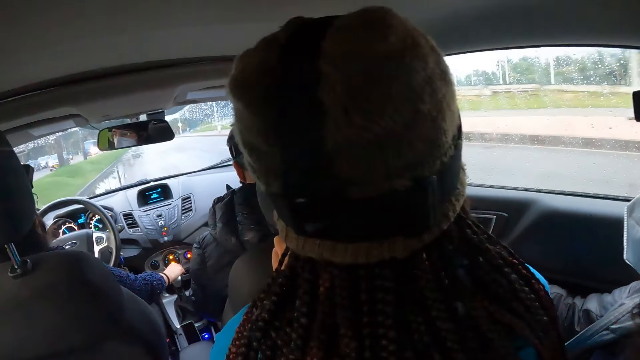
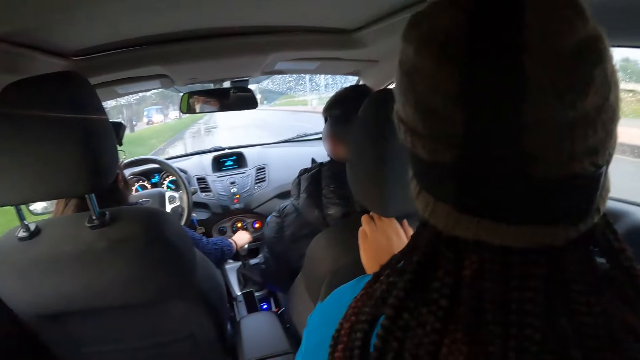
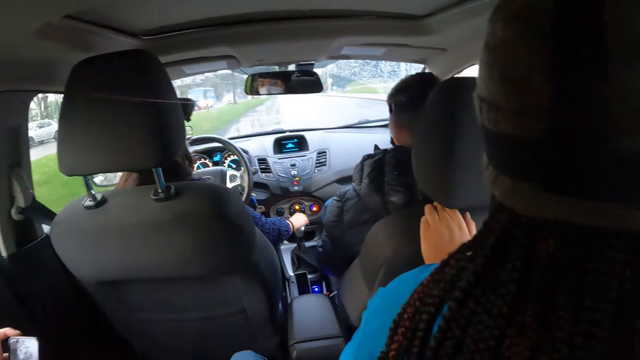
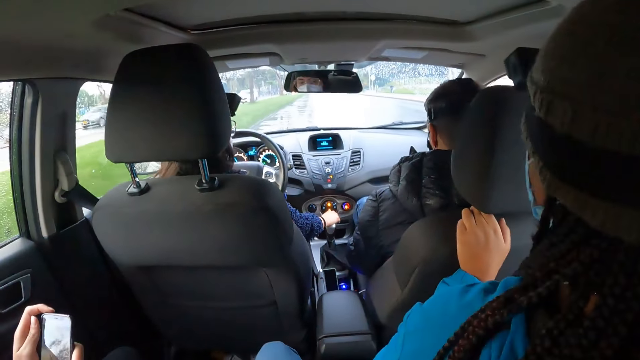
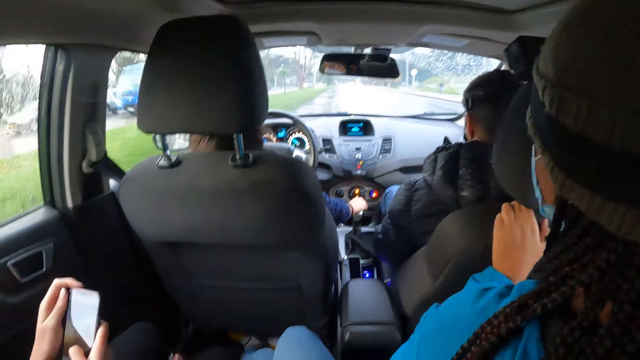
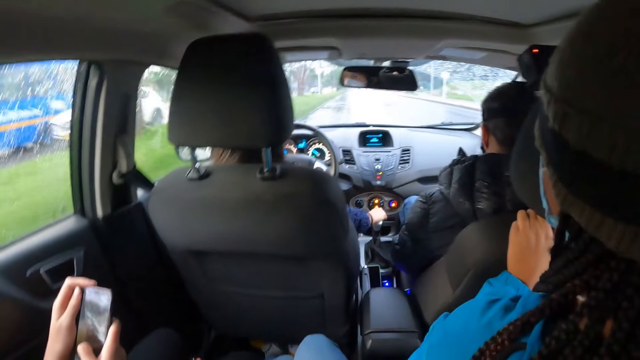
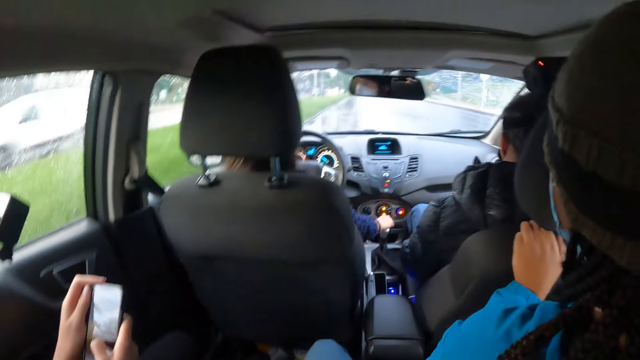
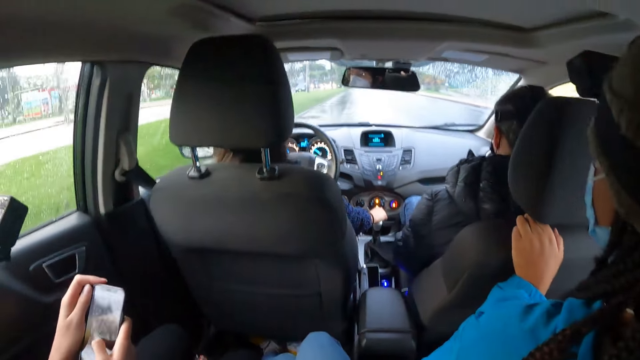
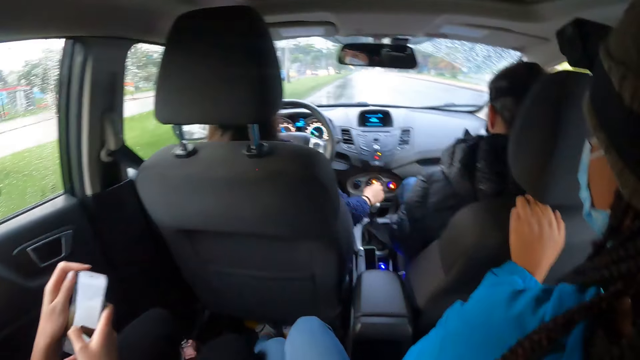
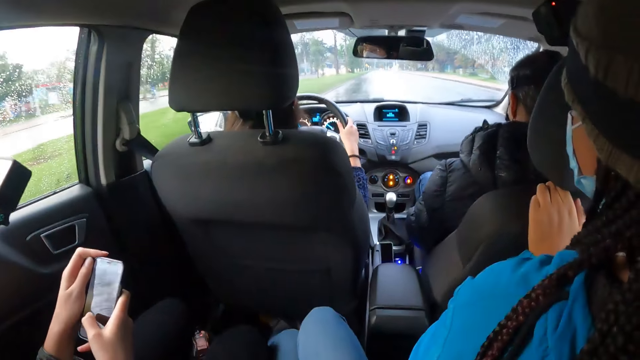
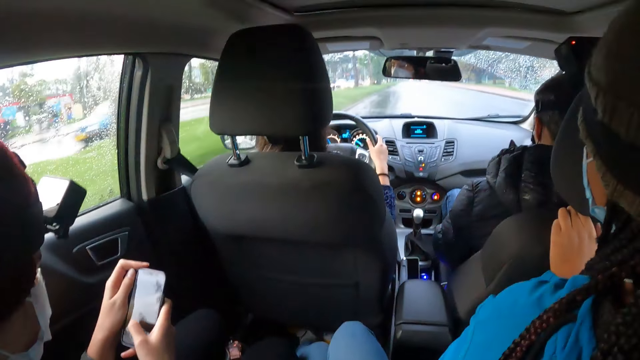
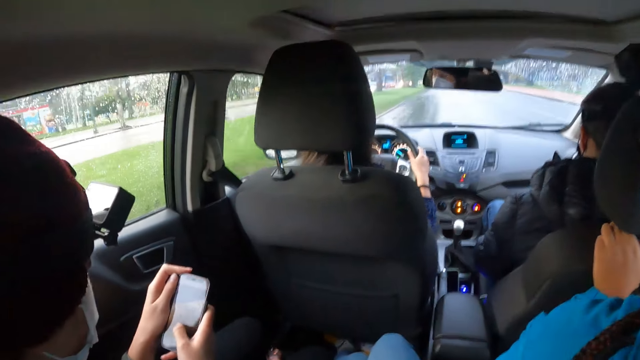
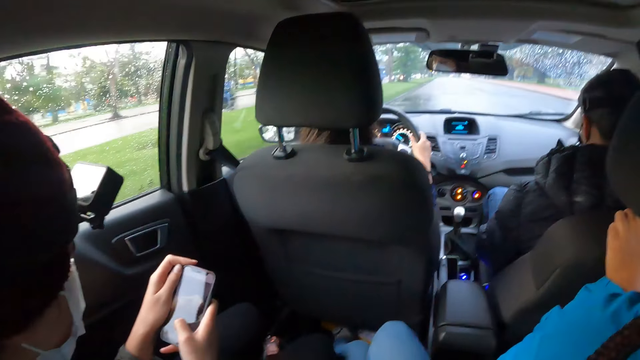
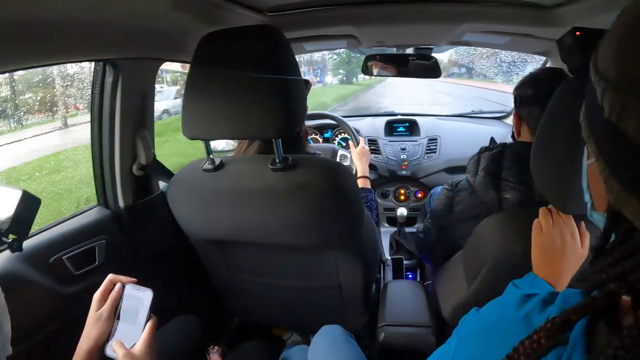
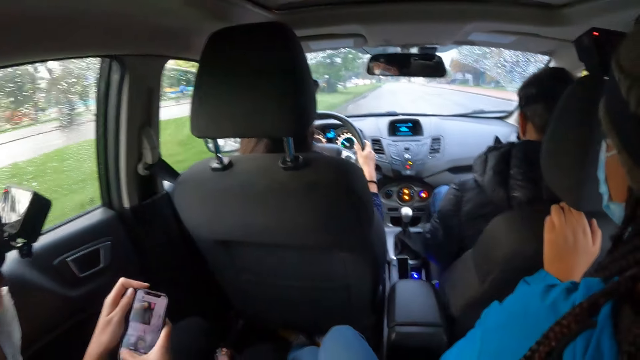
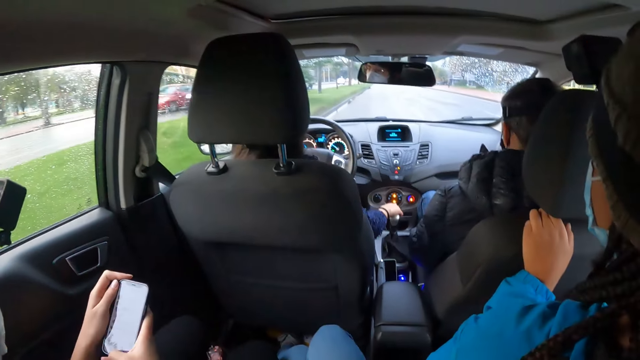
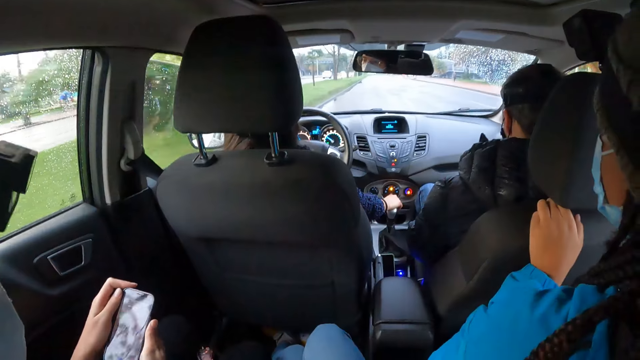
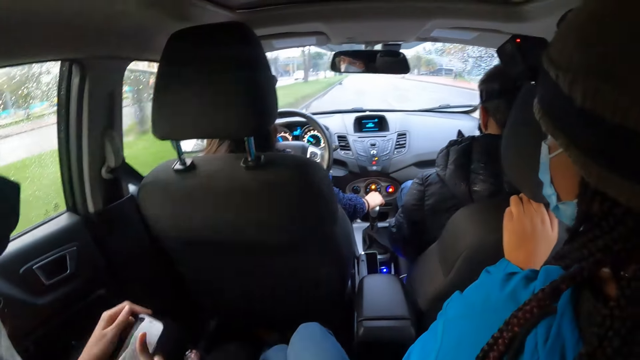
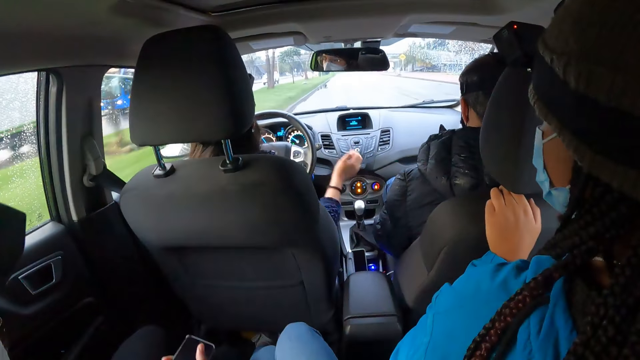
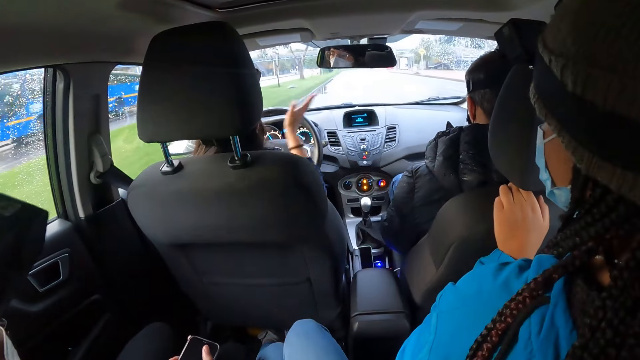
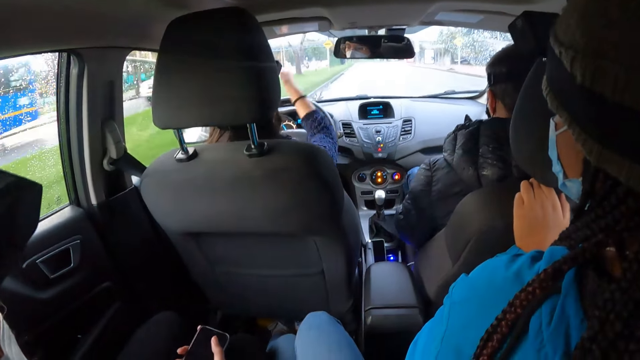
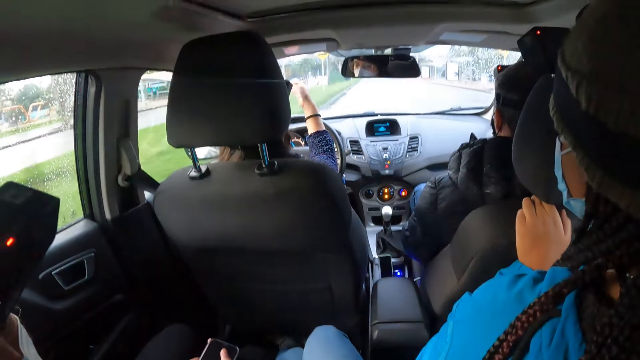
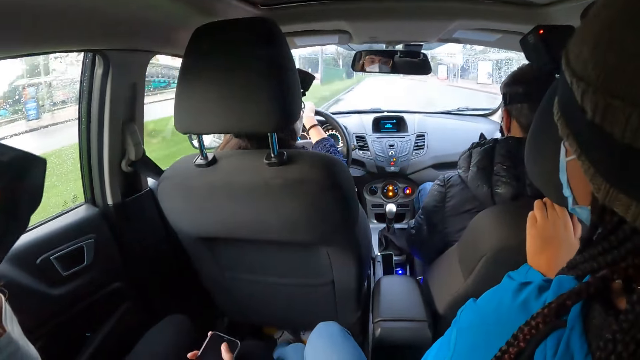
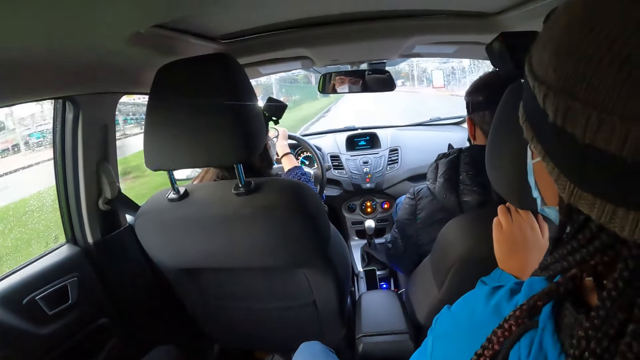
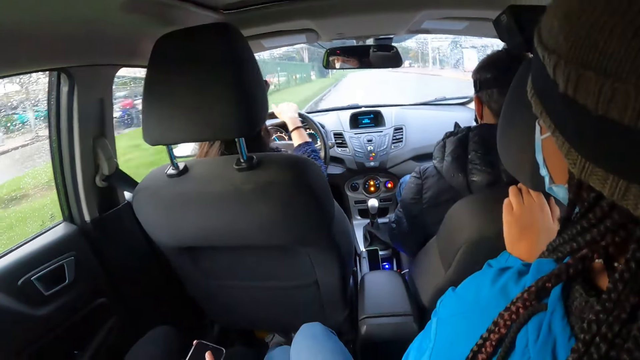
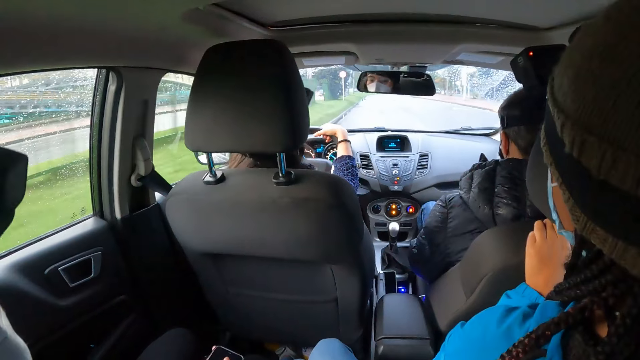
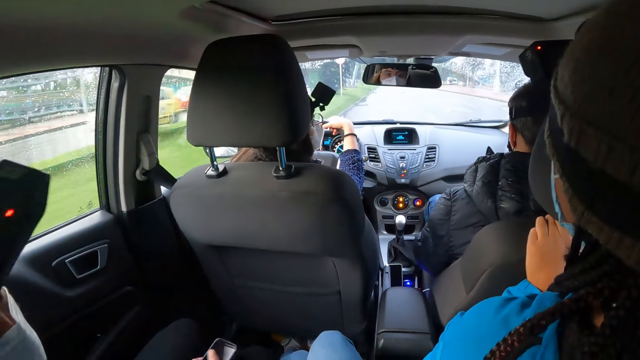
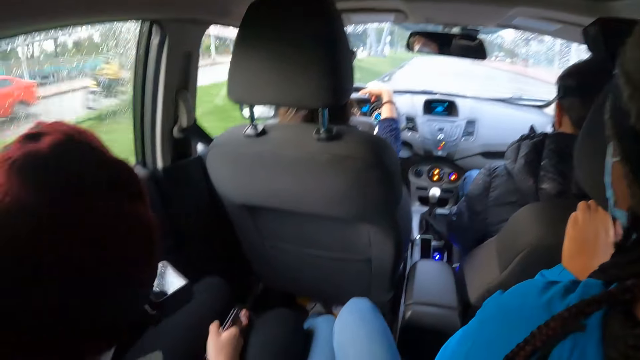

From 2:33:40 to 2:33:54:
The woman holds the phone with her hands and operates the phone with her right hand. Another woman removes her right hand from the gear. The other woman holds the steering wheel with her hands, removes her right hand from the steering wheel, places her right hand on the gear, removes her right hand from the gear, gestures with her right hand, and holds the steering wheel with her hands.

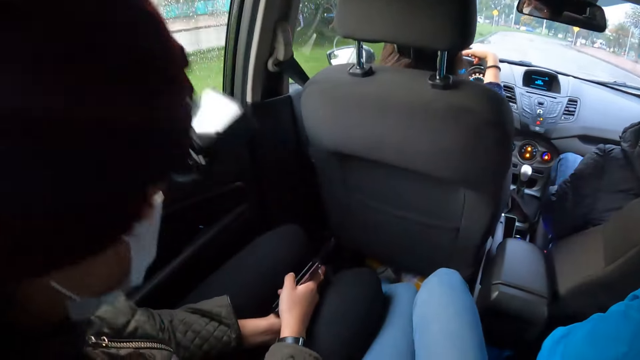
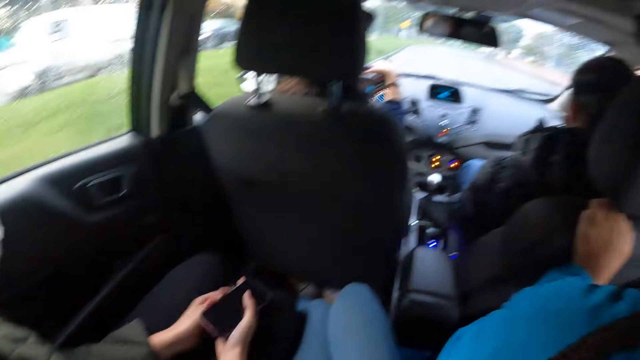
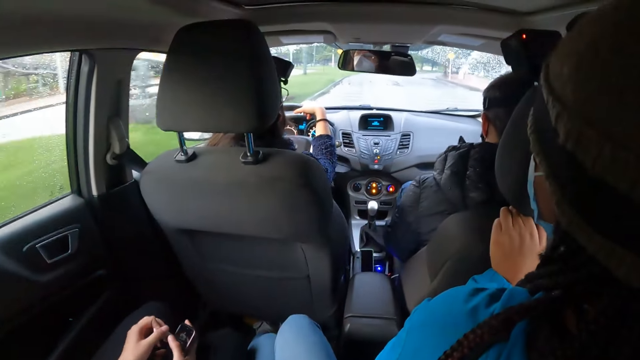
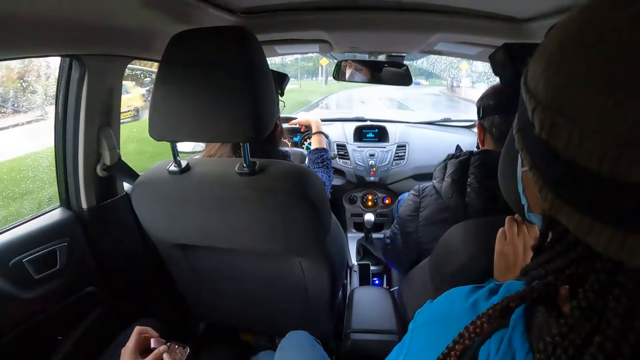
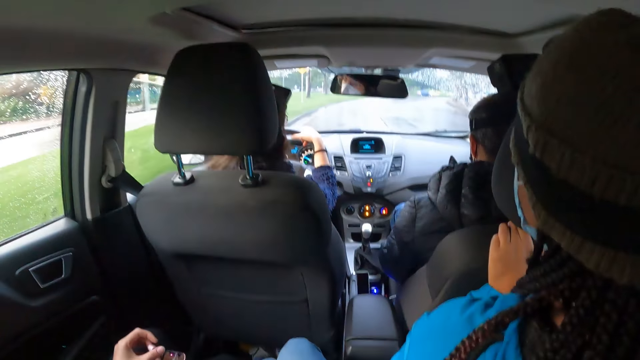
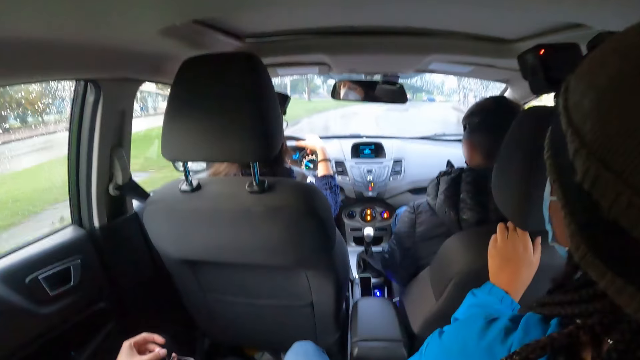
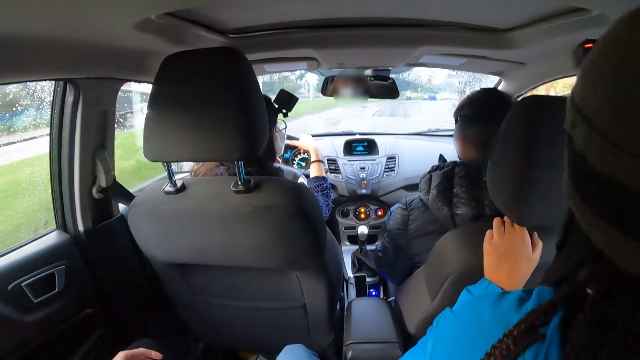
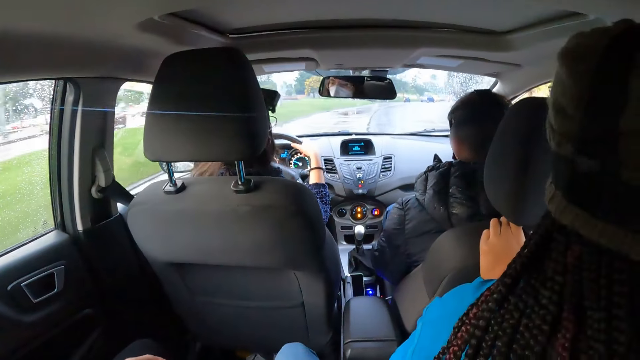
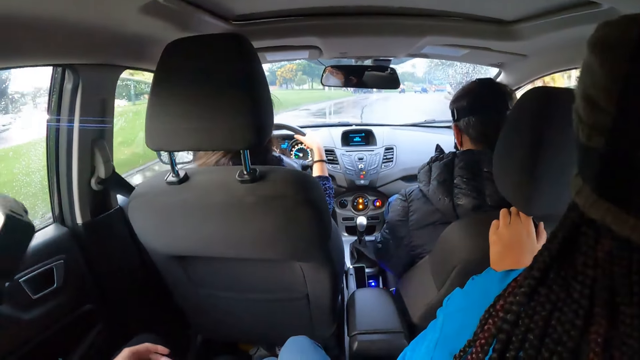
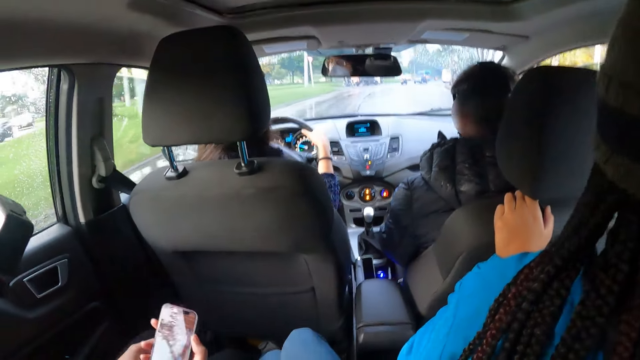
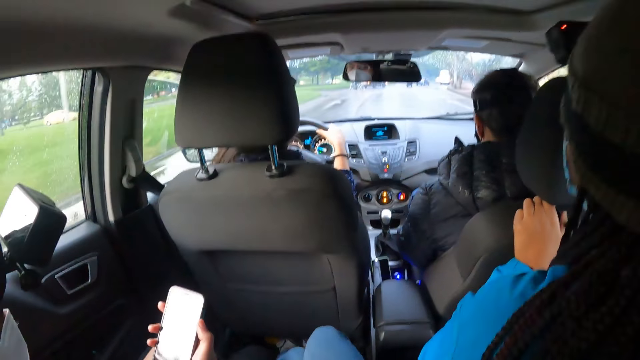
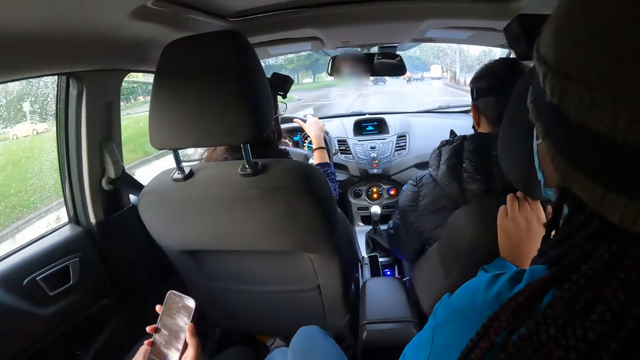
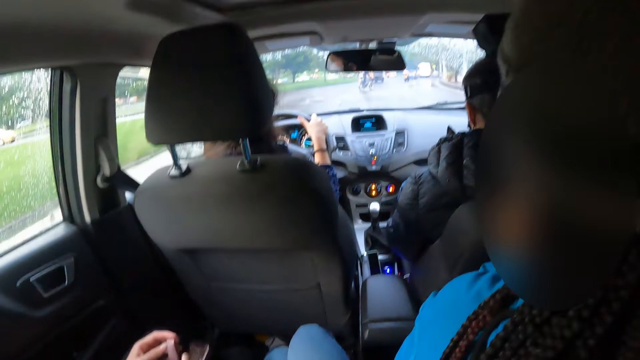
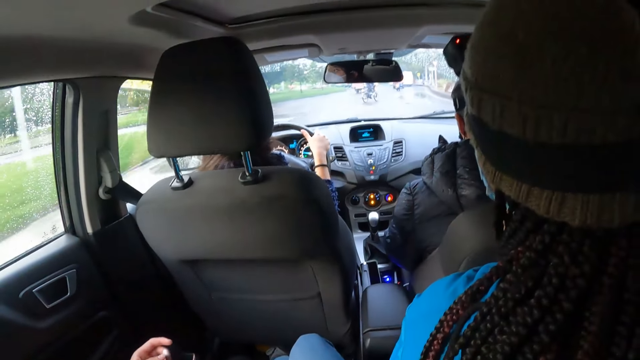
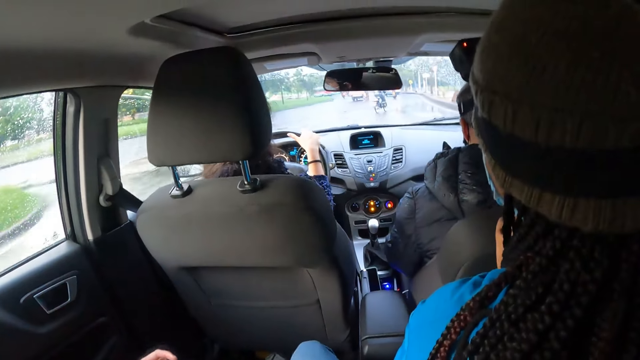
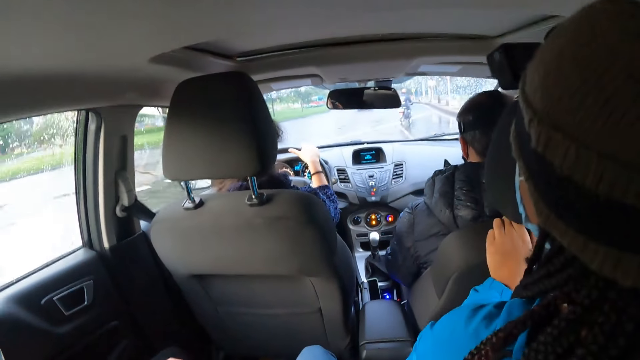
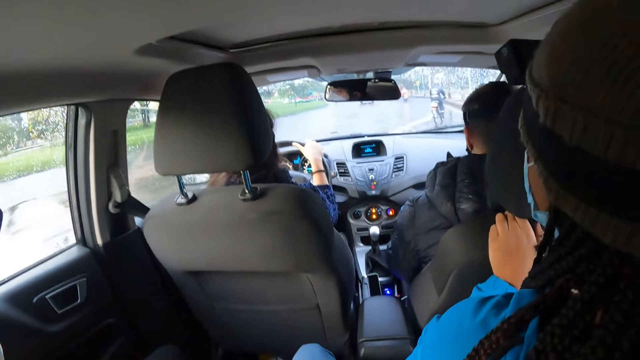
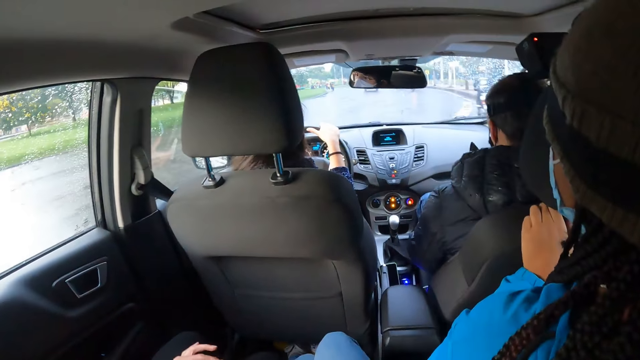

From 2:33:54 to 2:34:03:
A woman holds a flash drive with her left hand. The woman holds the flash drive with her hands. The woman places the phone closer to her face with her right hand.
